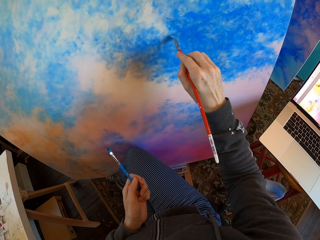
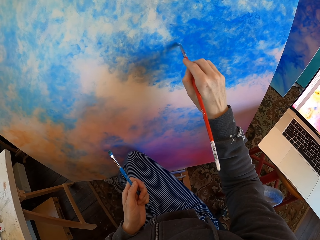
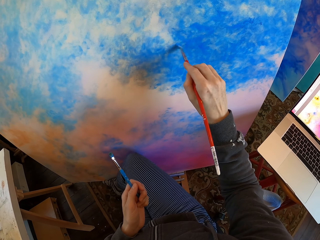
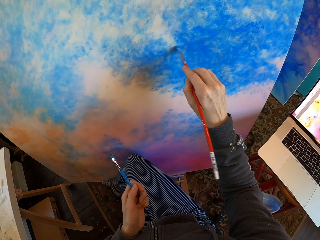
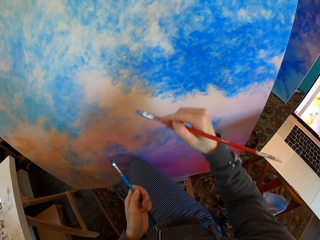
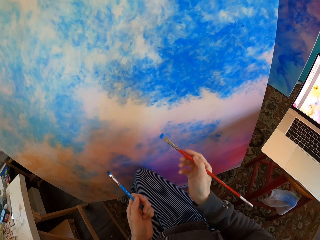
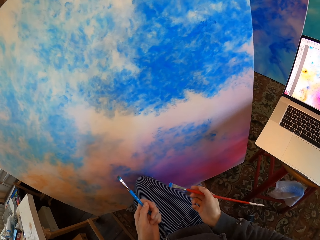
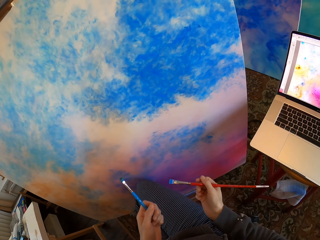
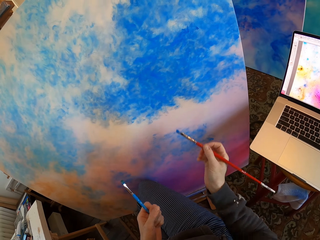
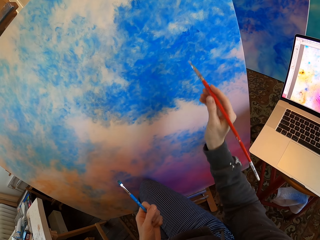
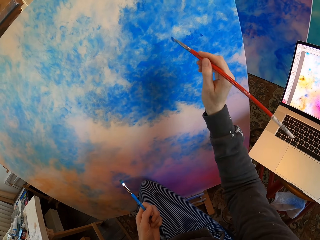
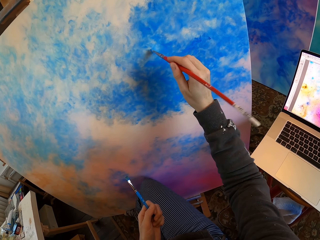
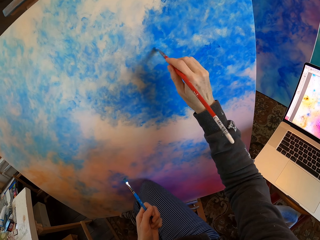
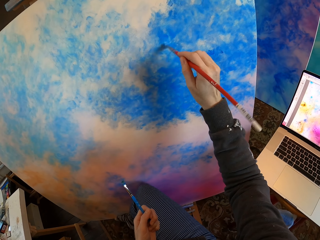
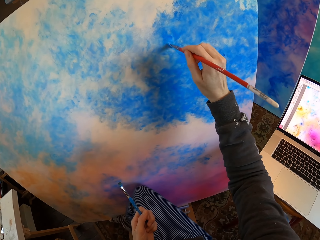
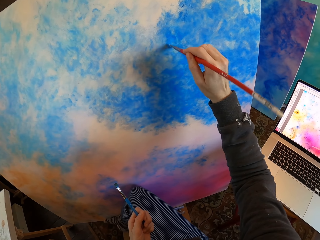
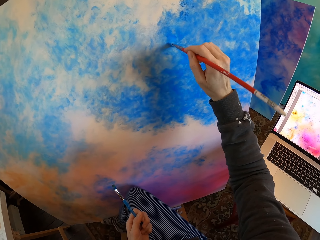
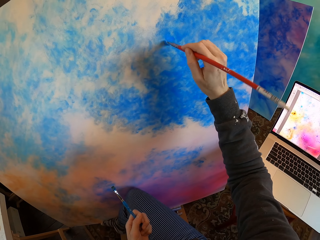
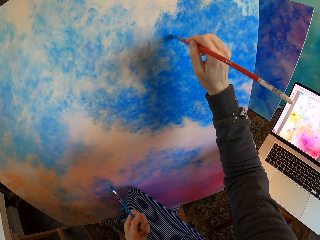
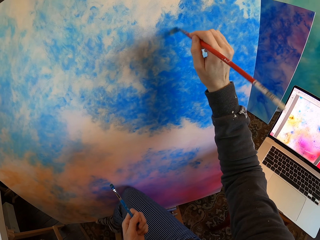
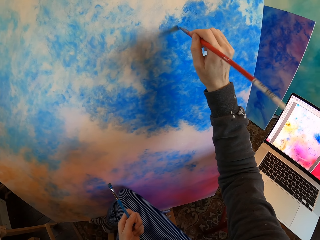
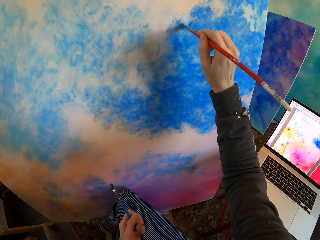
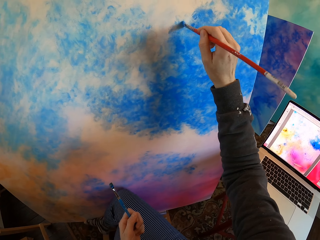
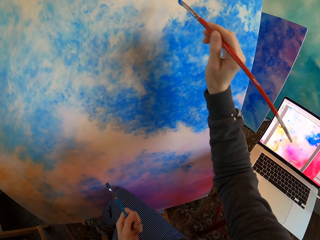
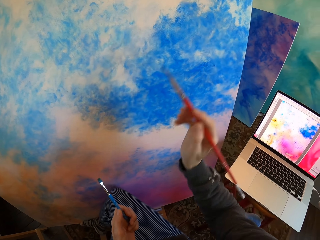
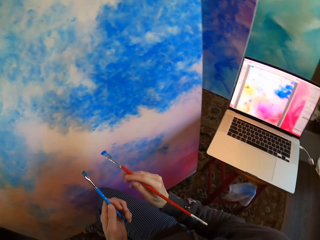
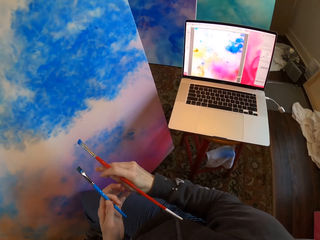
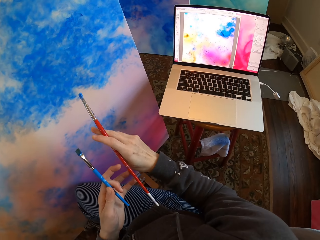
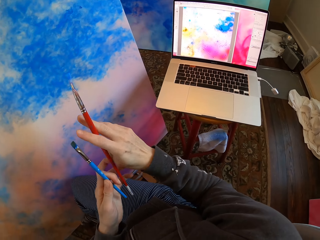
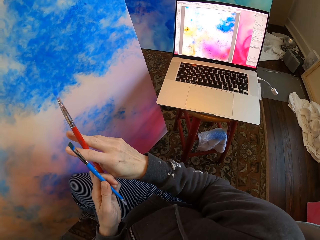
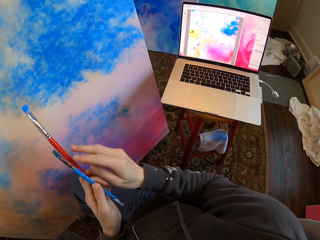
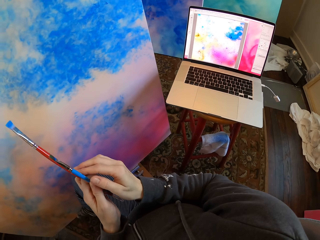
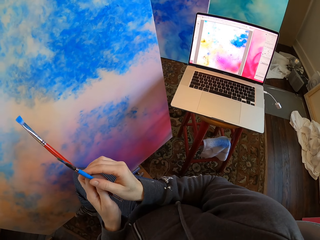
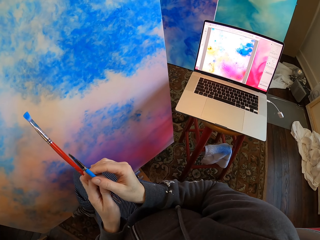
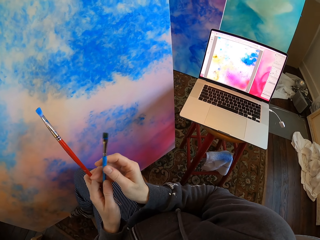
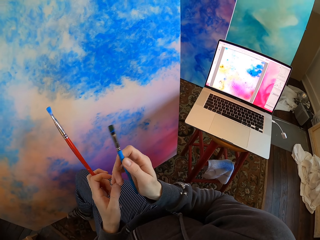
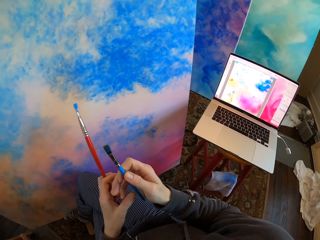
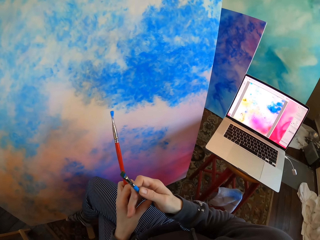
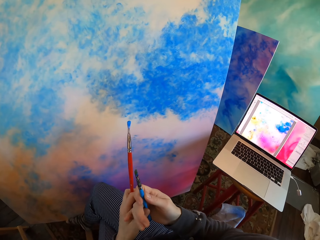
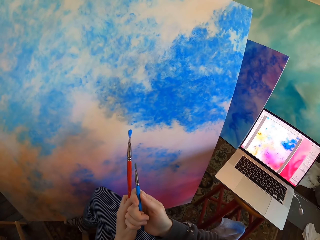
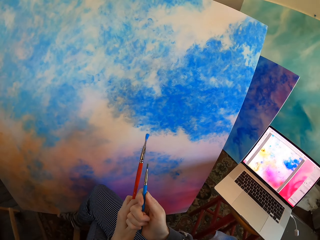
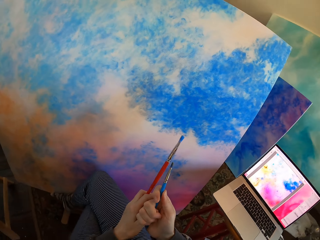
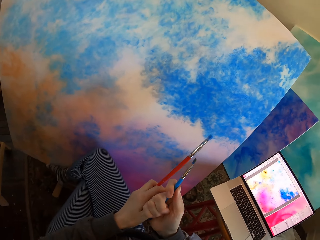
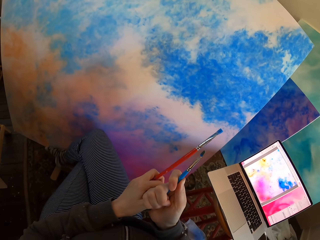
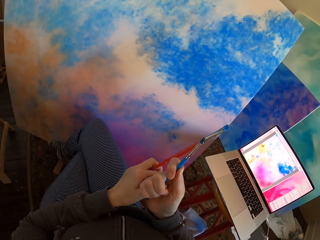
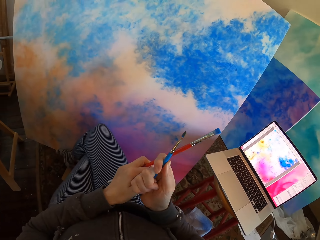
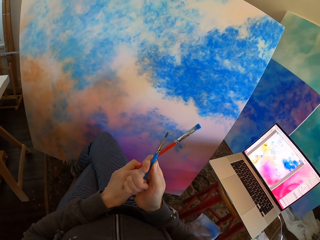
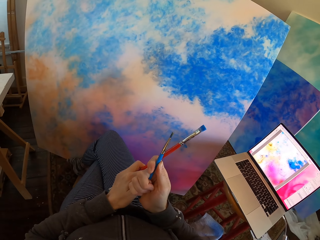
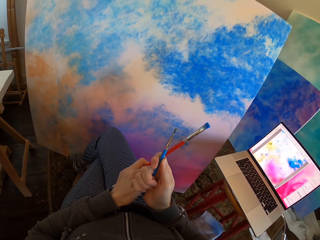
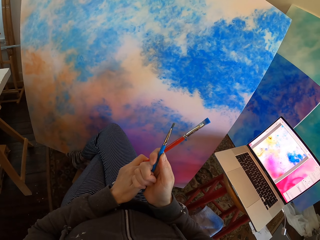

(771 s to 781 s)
The camera wearer holds the paint brush with his hands. He paints the wall paper with the paint brush. He holds the paint brush with his hands. He turns to the side.

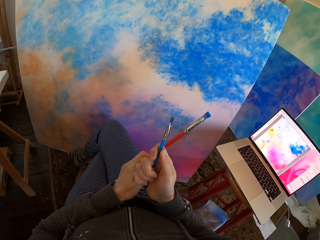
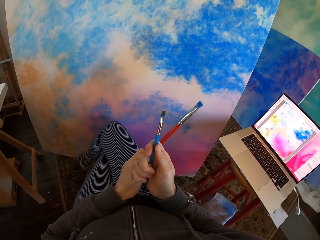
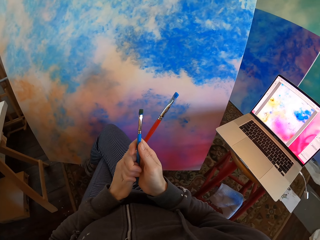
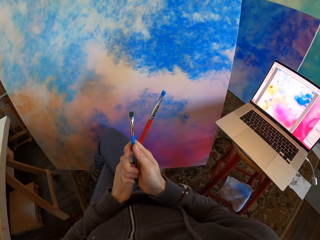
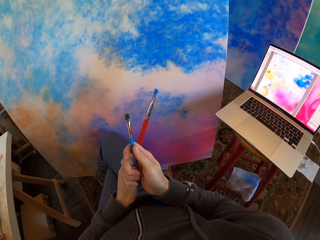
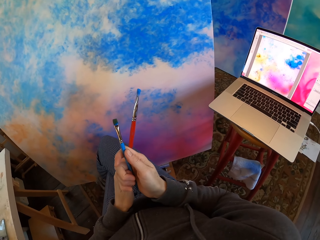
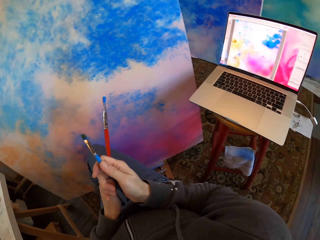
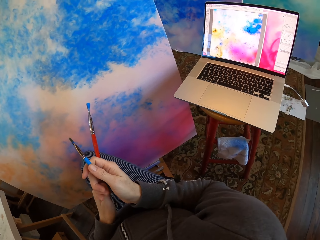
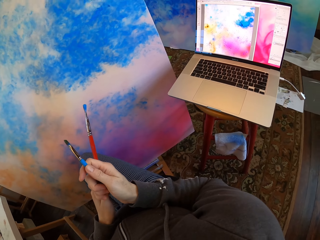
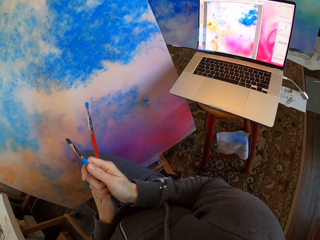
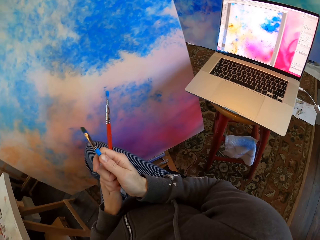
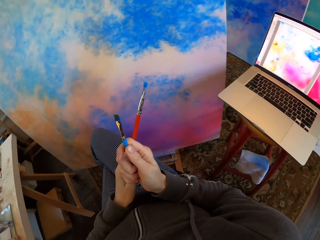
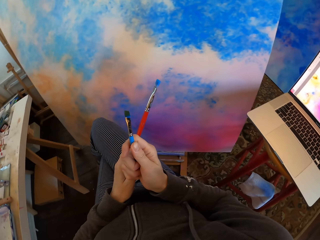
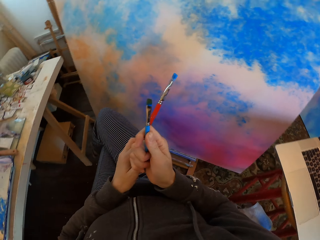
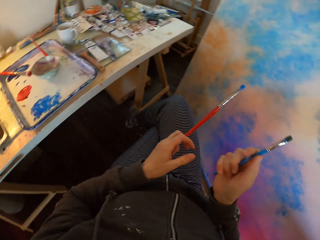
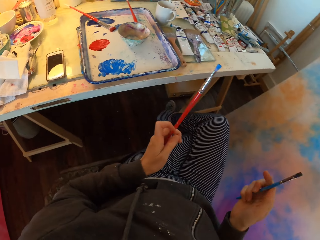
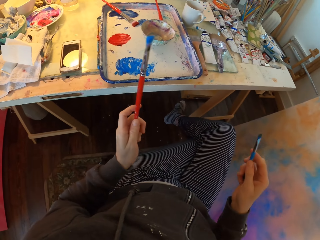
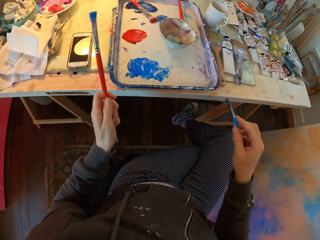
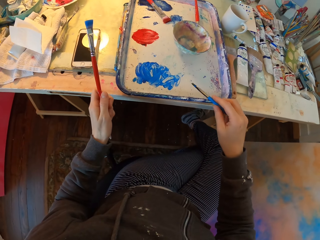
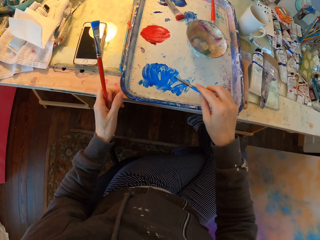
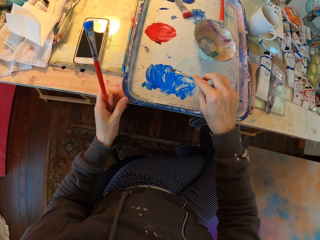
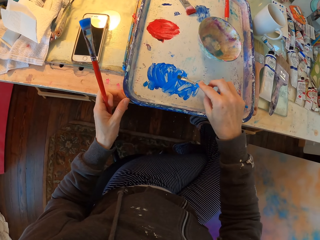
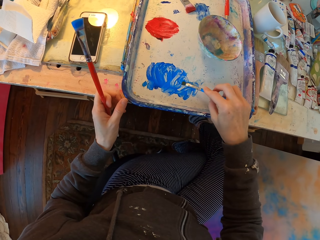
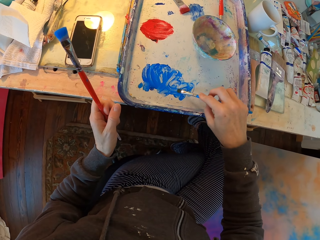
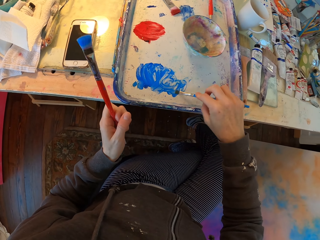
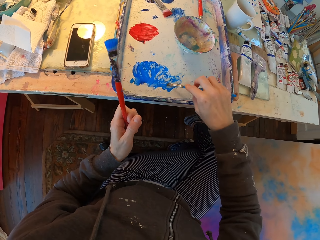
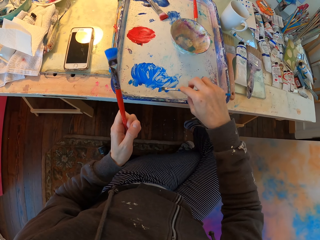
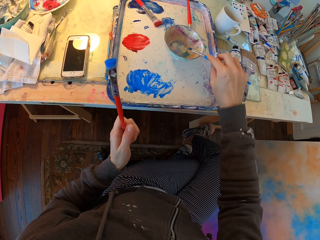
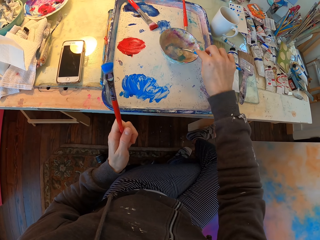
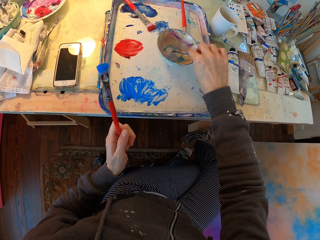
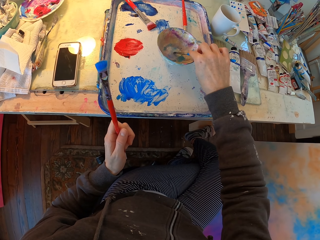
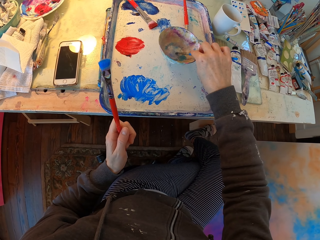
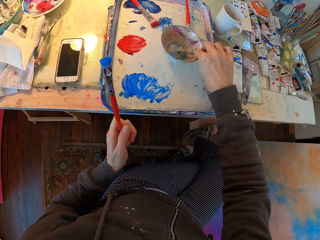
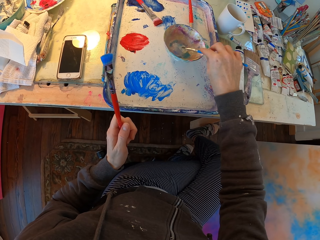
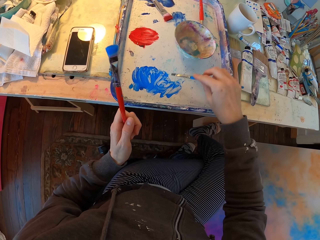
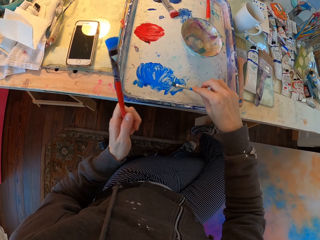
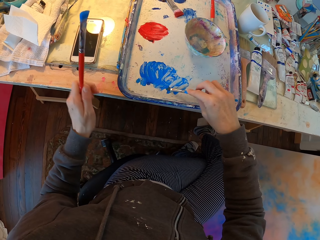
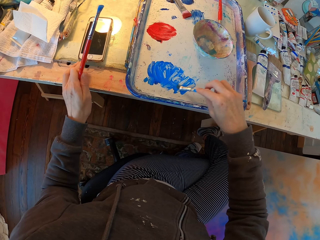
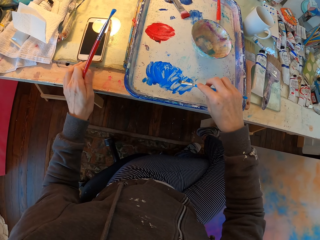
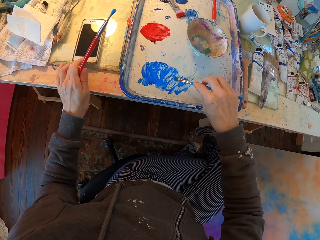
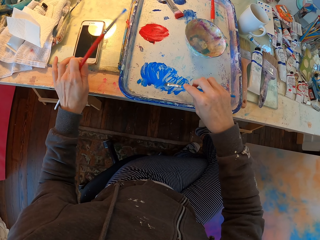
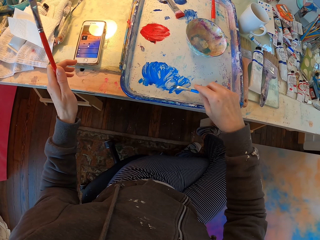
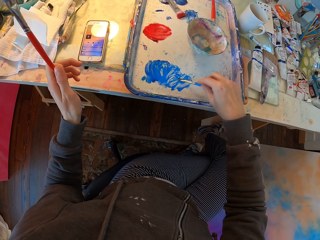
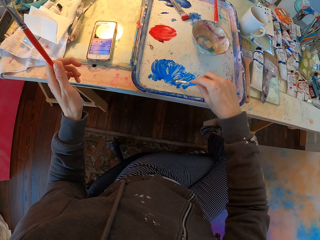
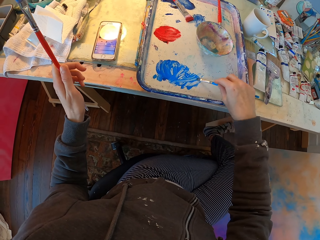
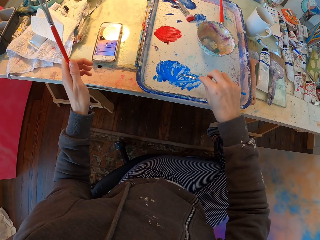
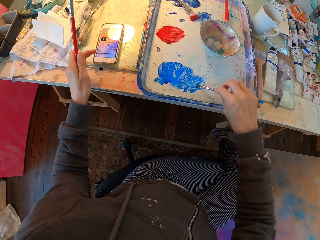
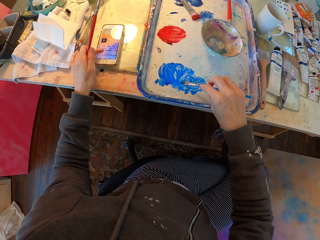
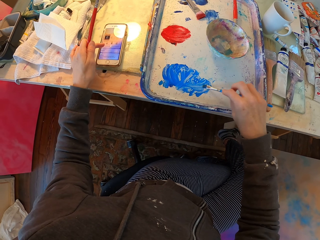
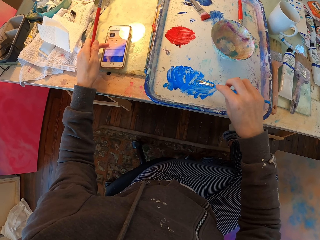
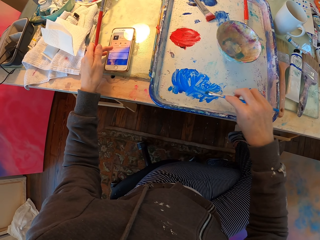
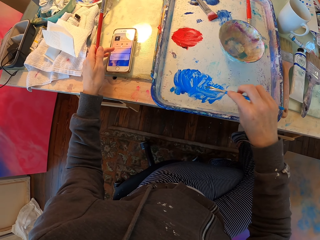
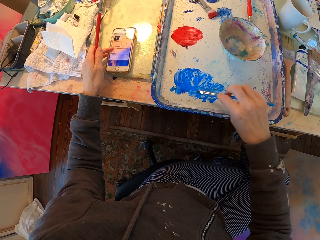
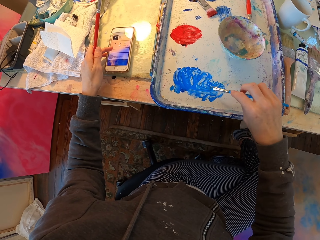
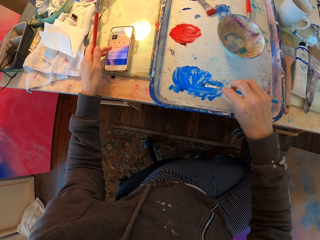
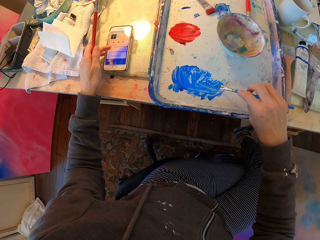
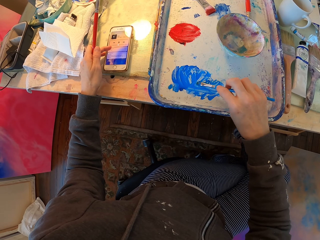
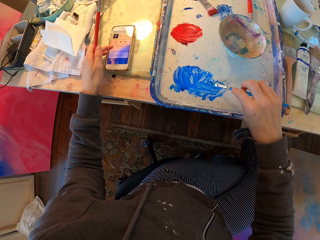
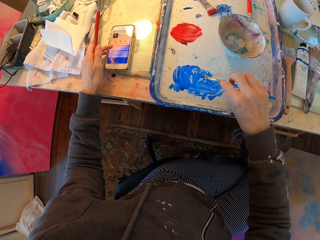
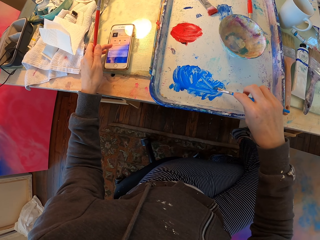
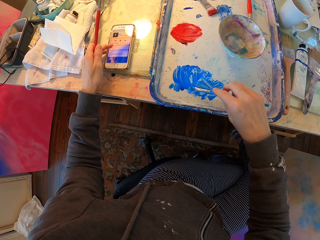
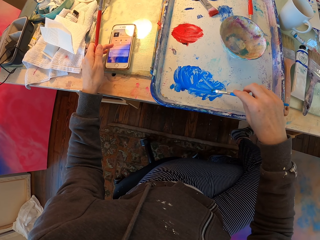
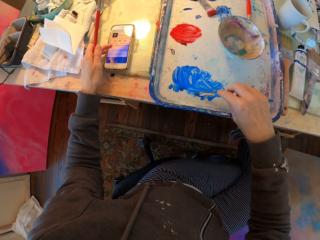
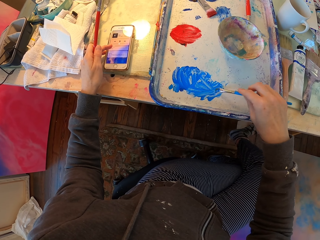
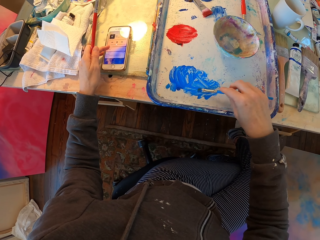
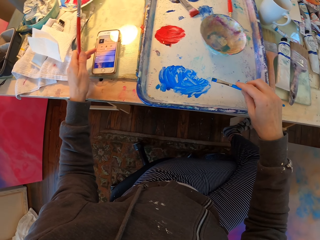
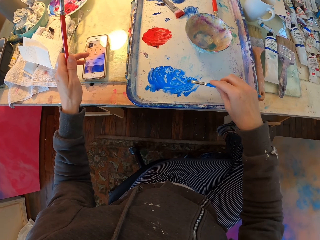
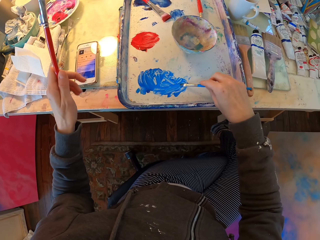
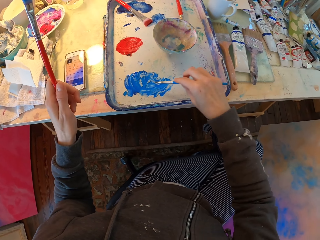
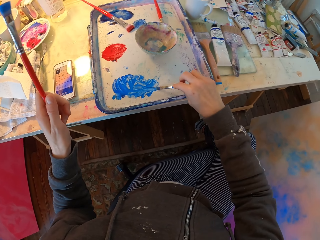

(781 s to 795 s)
The camera wearer holds drawing color brushes. He turns to the side. He dips paint in the paint tray or paint plate on the table. He dips paint in the bowl on the table. He dips paint in the paint tray on the table. He presses a phone button. He operates his phone with his left hand. He scrolls up the phone. He dips a paint brush in the paint plate.
